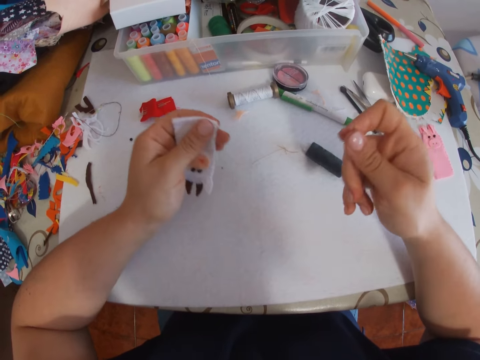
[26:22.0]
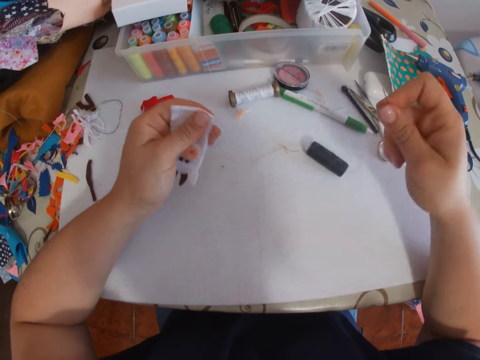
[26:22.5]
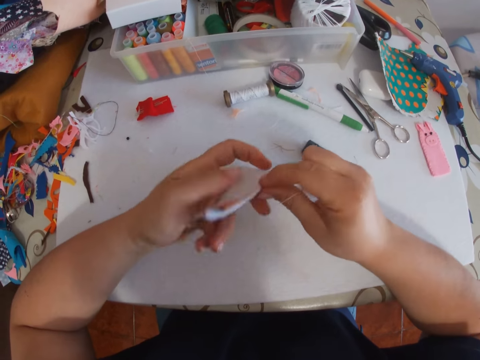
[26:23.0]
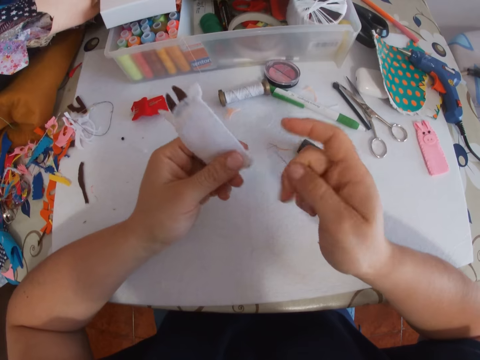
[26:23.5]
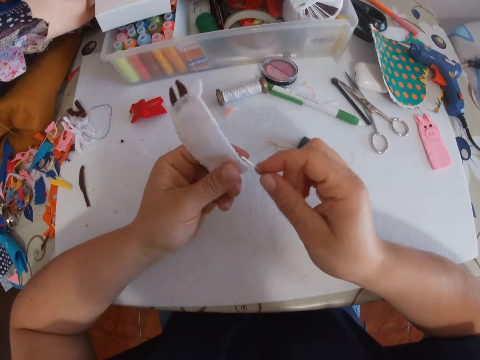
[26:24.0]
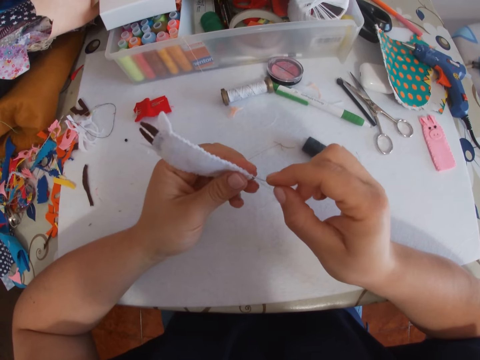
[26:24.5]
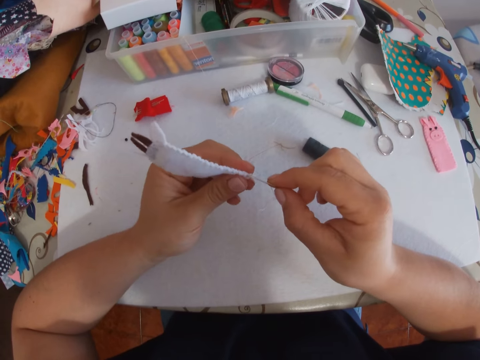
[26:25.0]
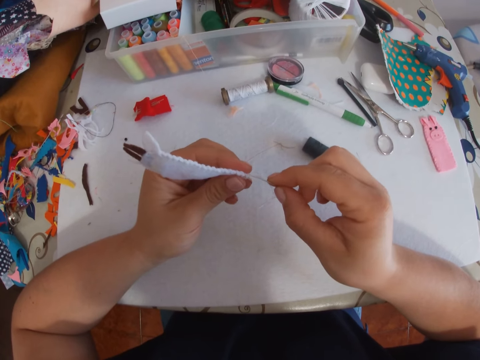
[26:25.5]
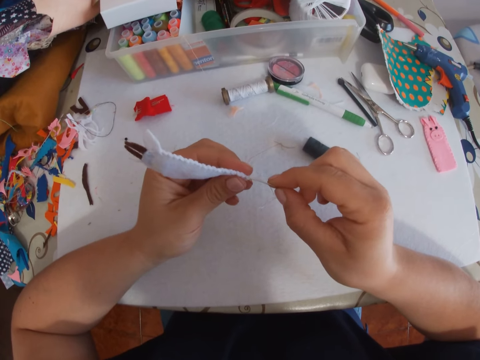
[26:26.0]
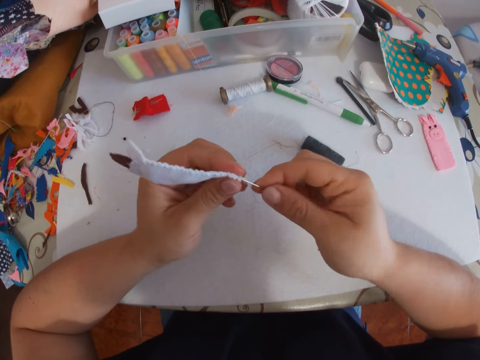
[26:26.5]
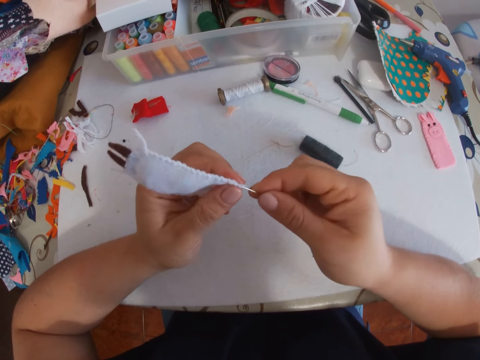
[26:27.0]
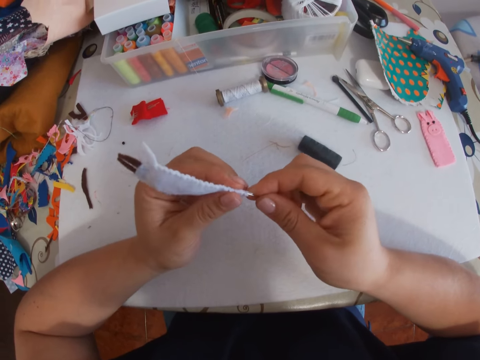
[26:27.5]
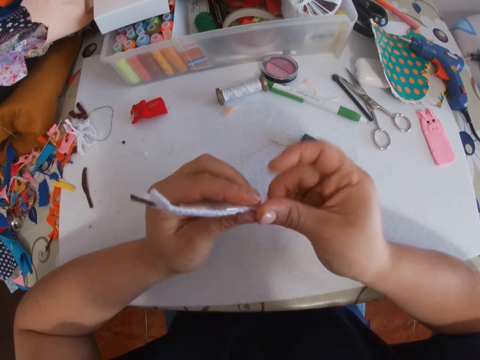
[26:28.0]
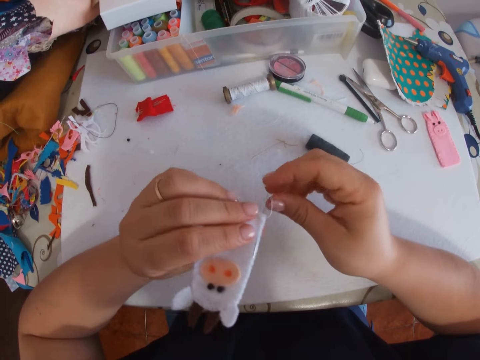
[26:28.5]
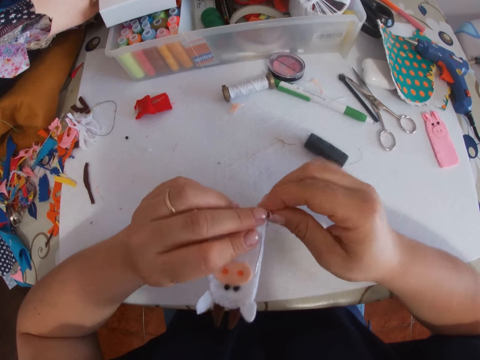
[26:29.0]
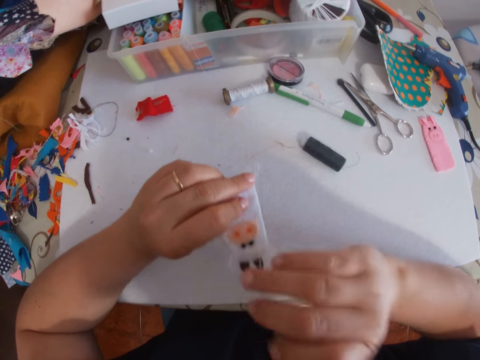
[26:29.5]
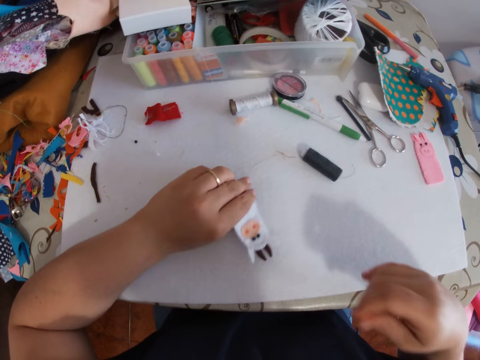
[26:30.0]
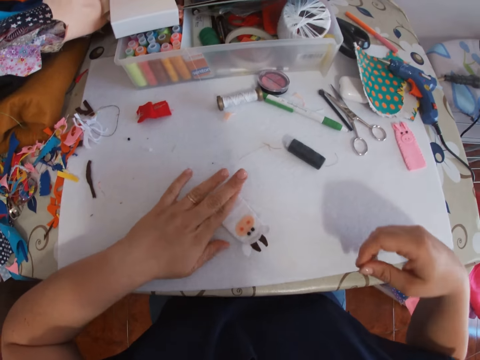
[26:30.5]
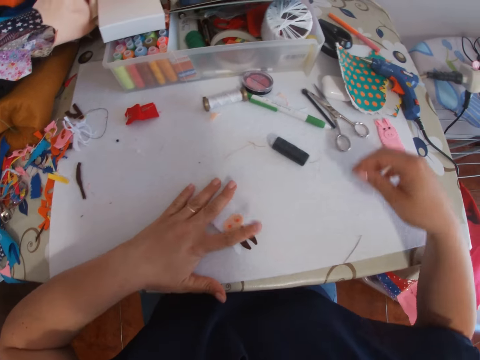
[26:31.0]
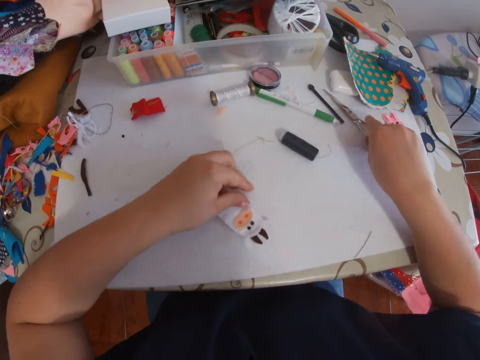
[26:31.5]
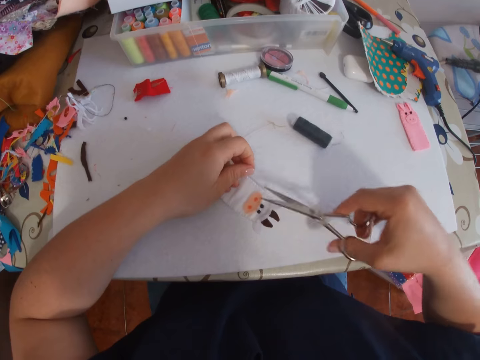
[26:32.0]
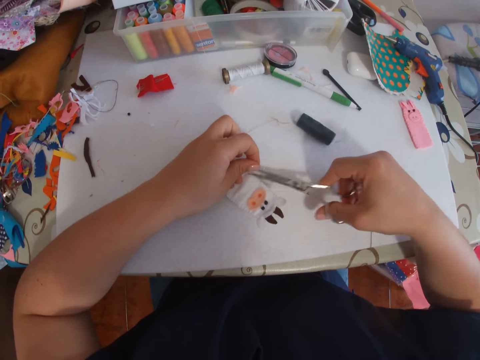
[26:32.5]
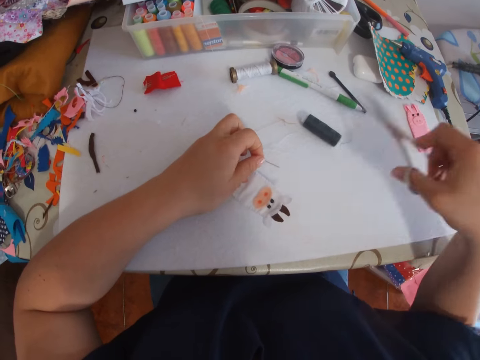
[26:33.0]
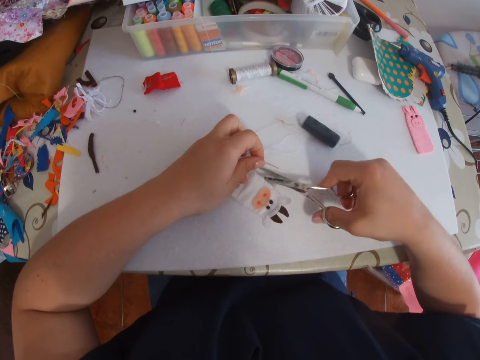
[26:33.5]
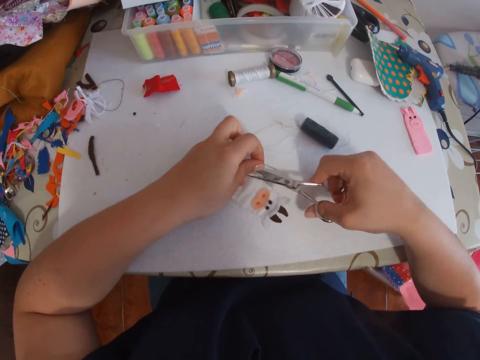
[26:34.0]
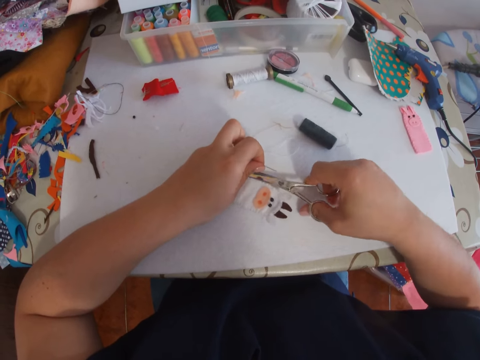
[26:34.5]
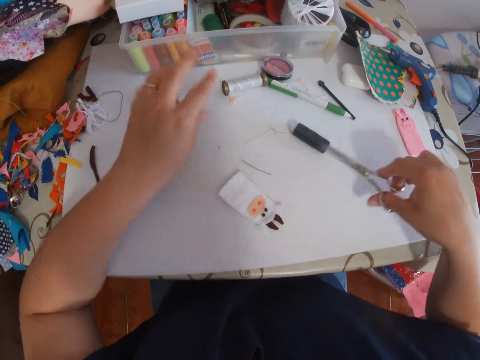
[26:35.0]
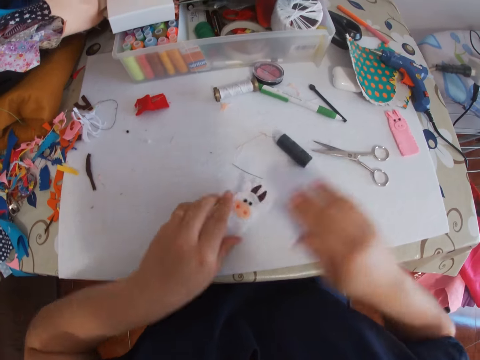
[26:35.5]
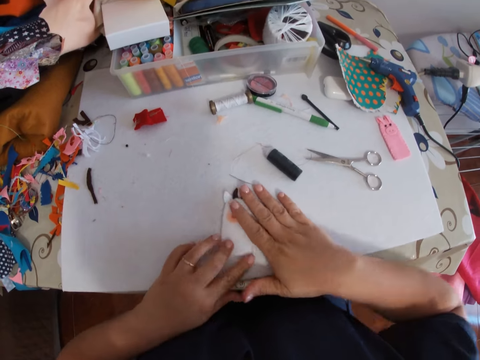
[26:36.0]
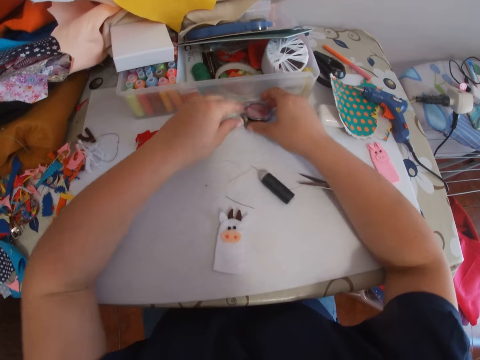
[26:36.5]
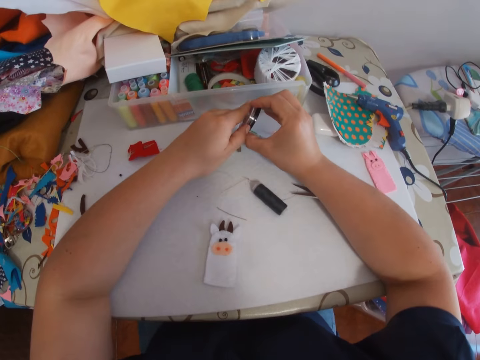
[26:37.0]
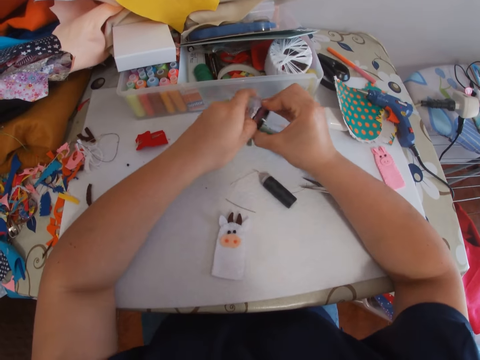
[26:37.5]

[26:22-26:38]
The camera wearer turns the craft around. She sews the craft with the threaded needle. She drops the craft on the table. She picks the scissors on the table. She cuts the thread off the craft with the scissors. She drops the scissors on the table. She presses the craft with her hands on the table.

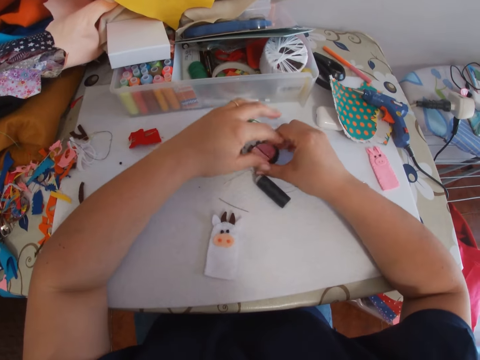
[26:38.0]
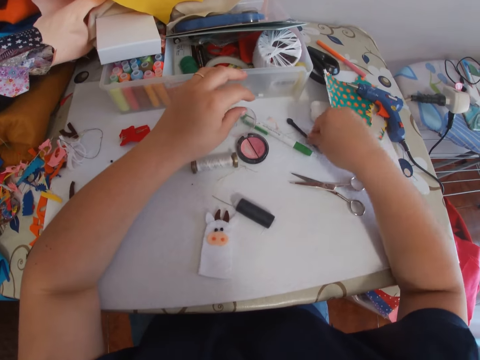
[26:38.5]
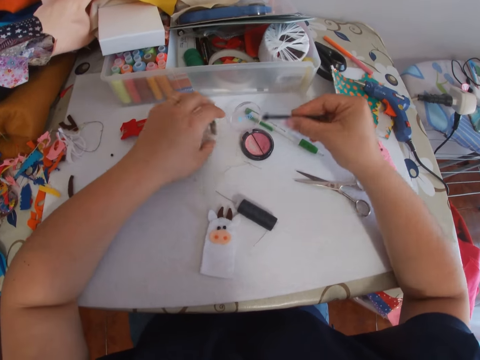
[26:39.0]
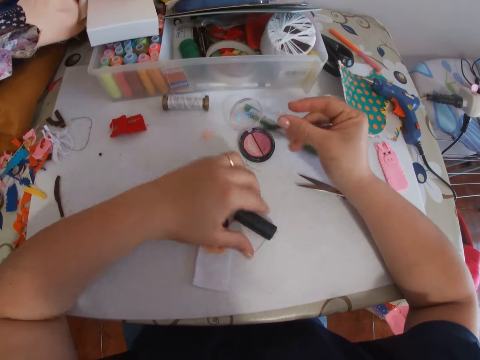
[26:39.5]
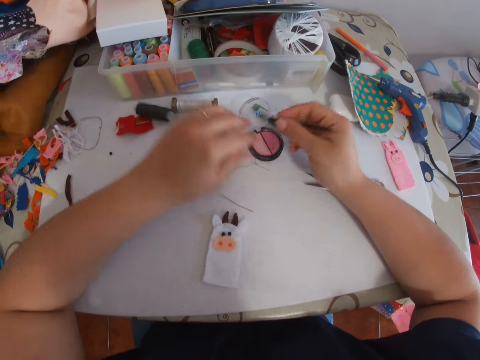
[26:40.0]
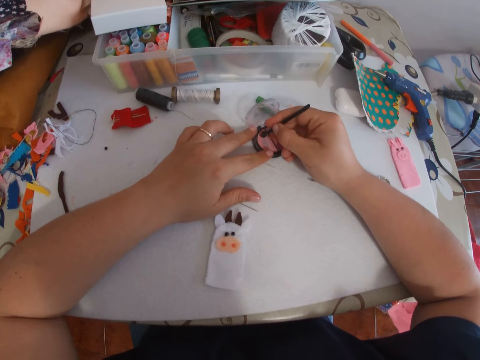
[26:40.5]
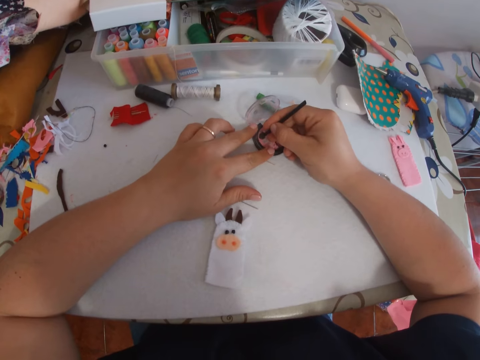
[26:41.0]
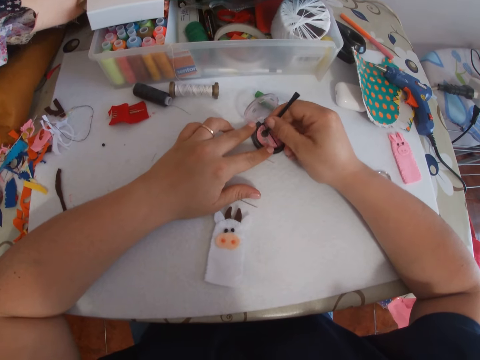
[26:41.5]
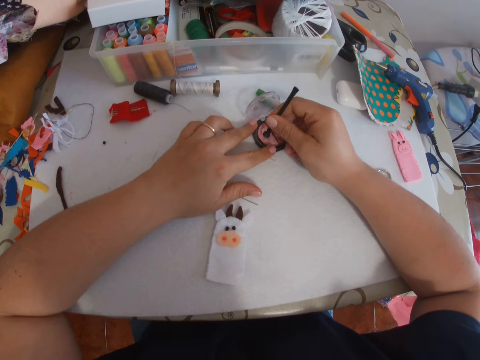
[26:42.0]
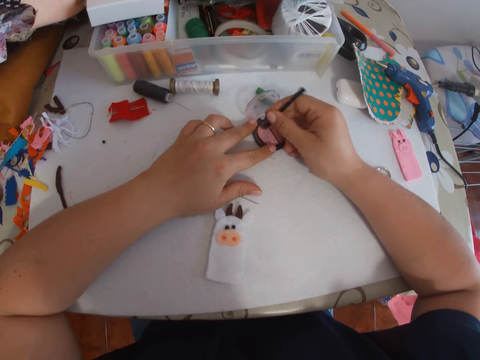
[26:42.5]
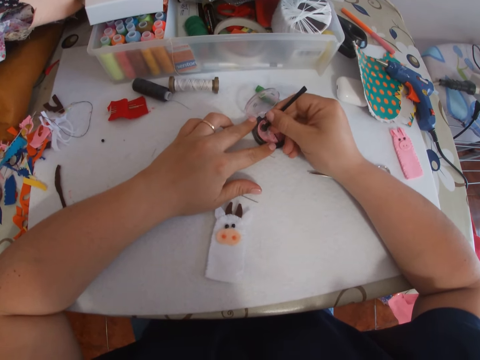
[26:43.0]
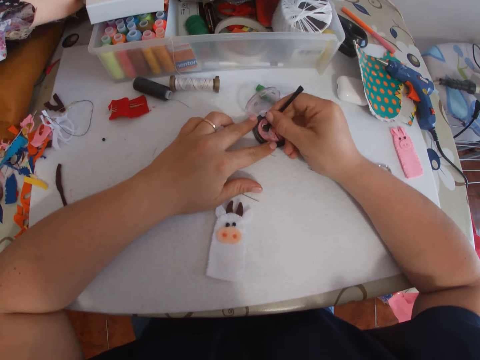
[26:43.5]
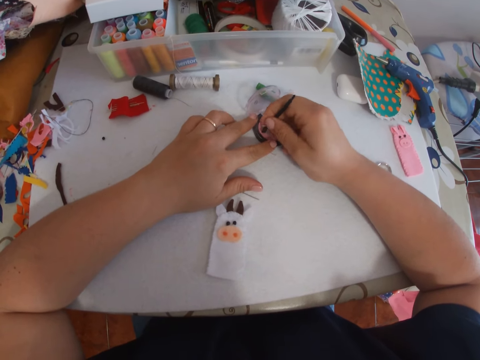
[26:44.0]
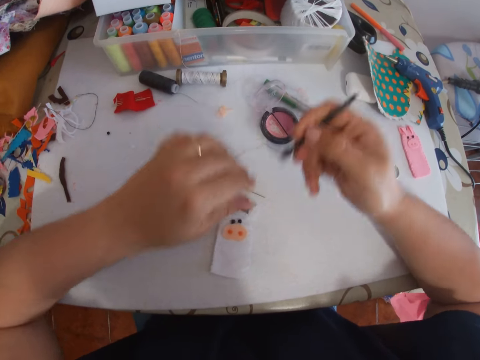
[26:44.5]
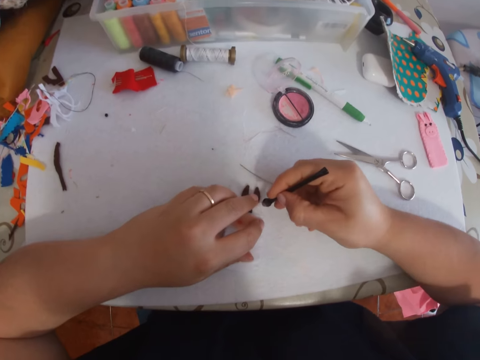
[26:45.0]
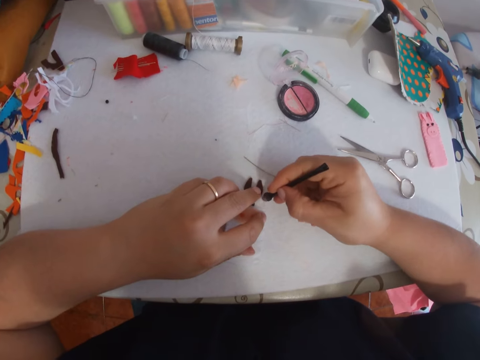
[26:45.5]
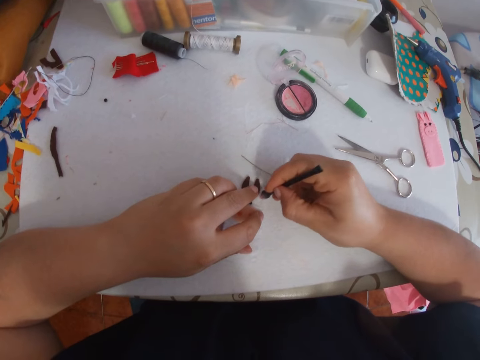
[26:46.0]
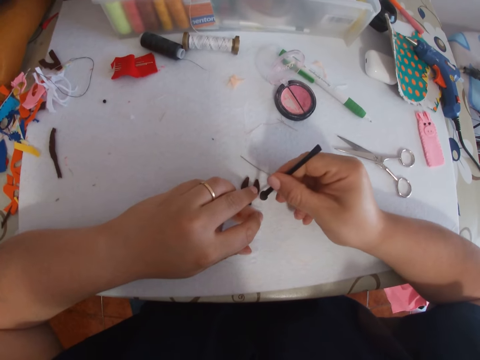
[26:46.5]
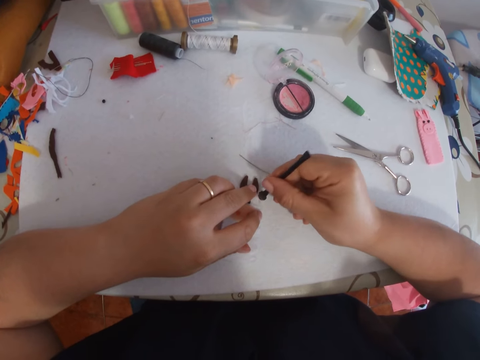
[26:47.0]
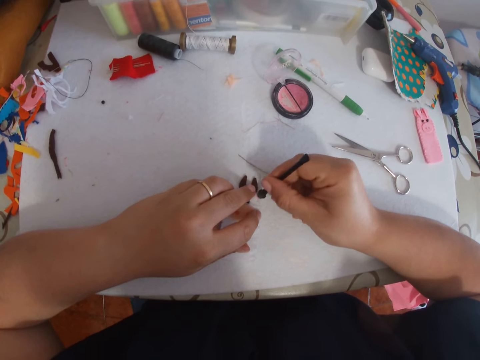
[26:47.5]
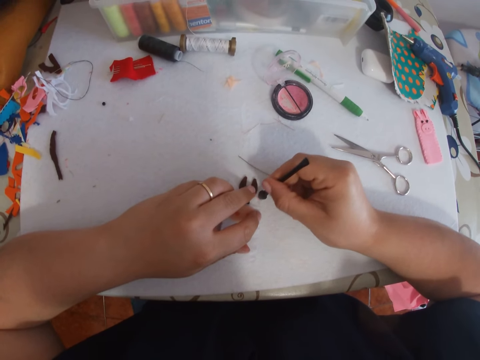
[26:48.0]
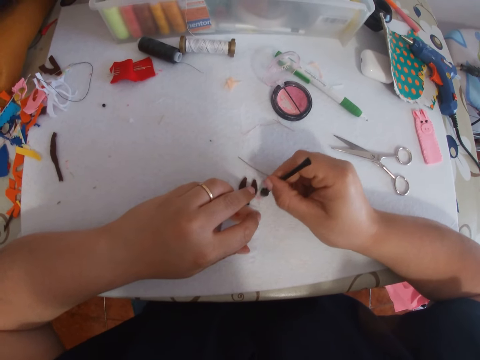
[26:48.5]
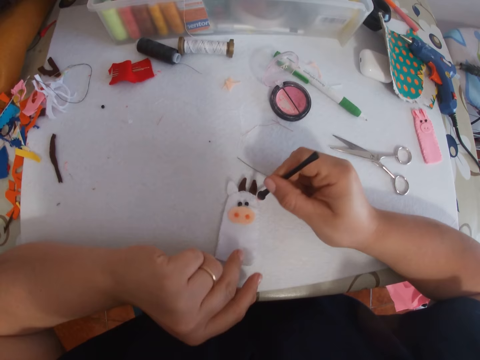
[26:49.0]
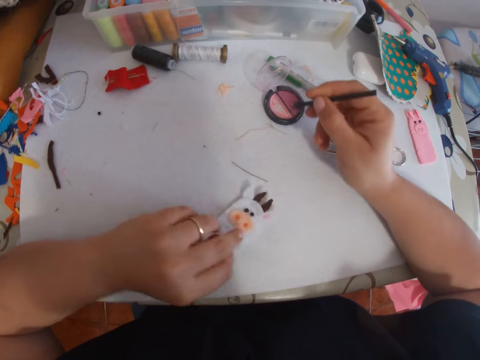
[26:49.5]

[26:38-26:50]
The camera wearer picks a paint container or pink blush on the table. They open the paint container, drop the paint container on the table, and take the pink blush. They pick a brush from the table. They move some threads on the table. They touch the paint in the container with the brush. They apply the pink blush on the white bunny shaped piece of cloth with the brush on the table.
